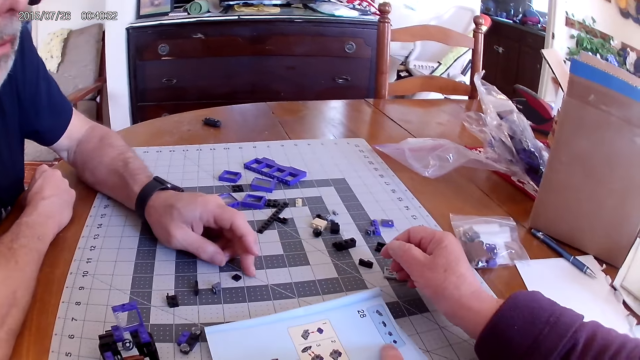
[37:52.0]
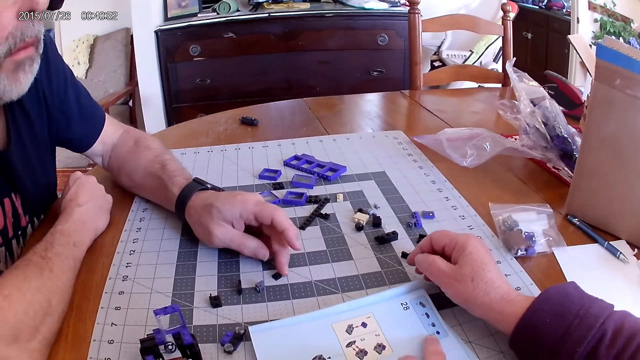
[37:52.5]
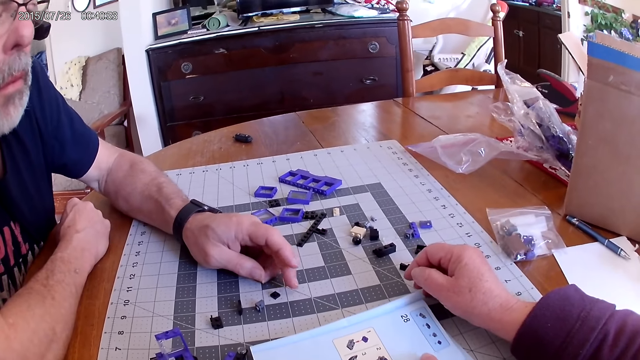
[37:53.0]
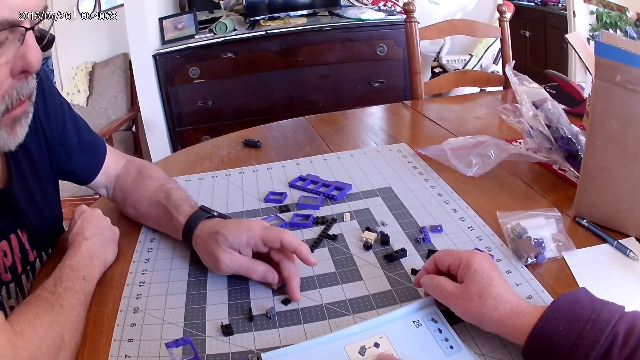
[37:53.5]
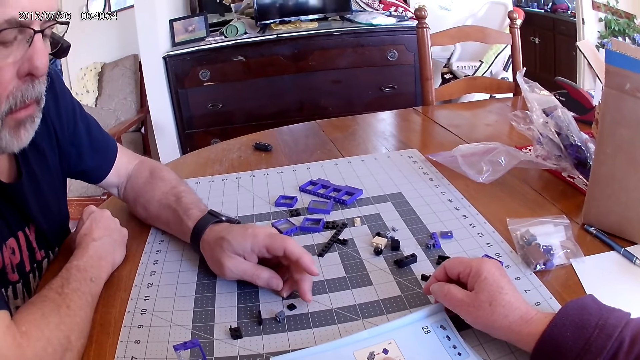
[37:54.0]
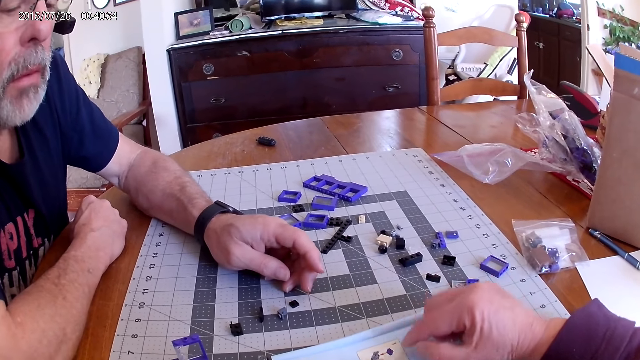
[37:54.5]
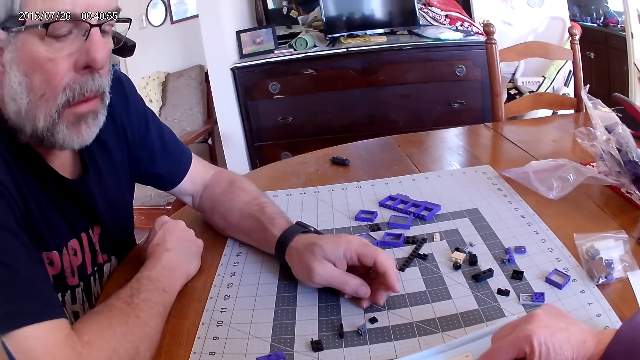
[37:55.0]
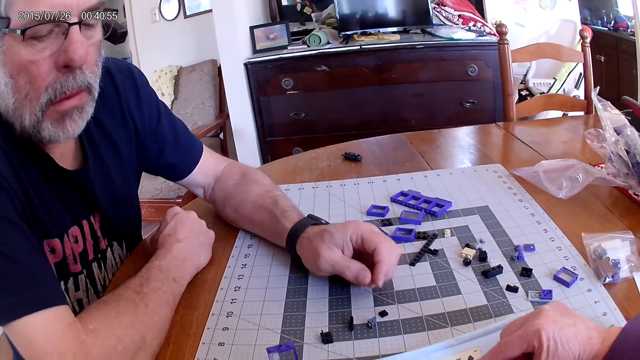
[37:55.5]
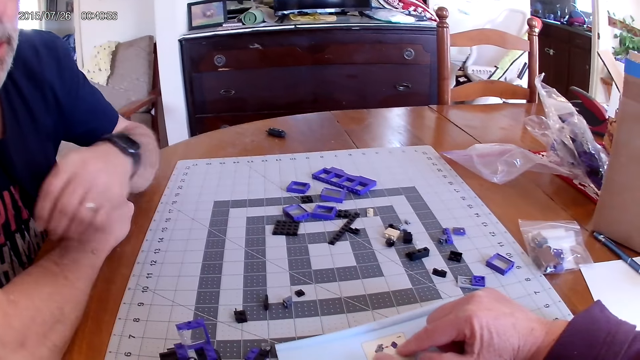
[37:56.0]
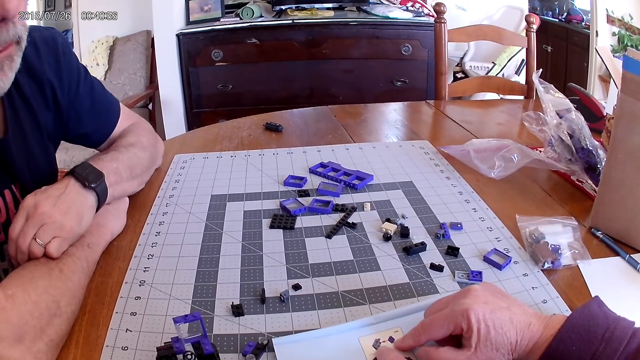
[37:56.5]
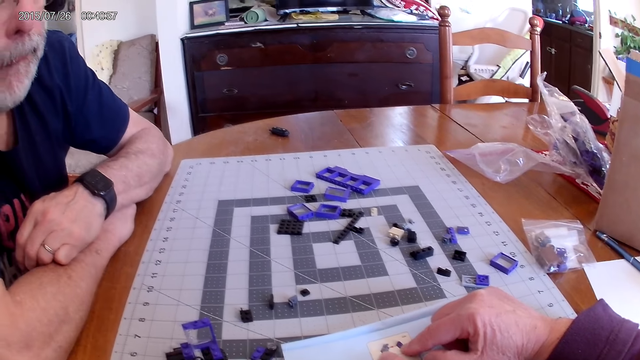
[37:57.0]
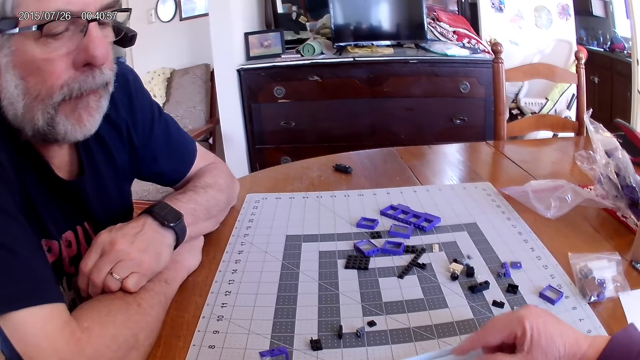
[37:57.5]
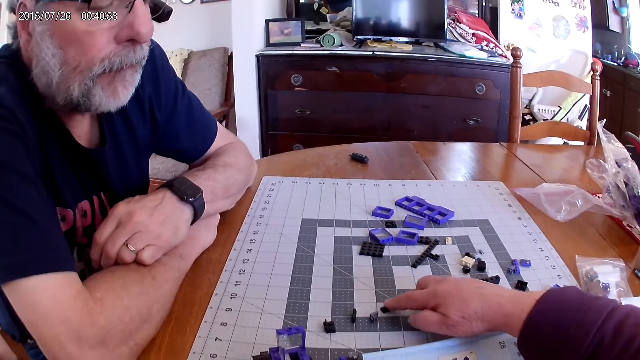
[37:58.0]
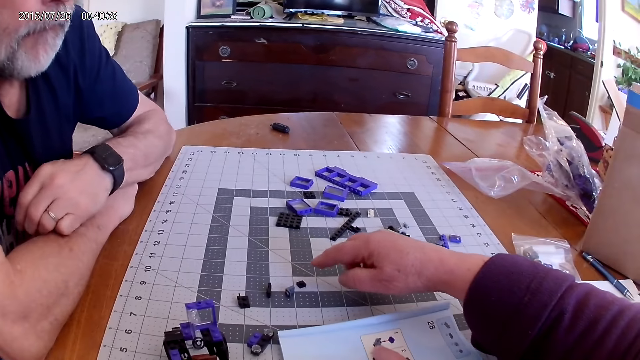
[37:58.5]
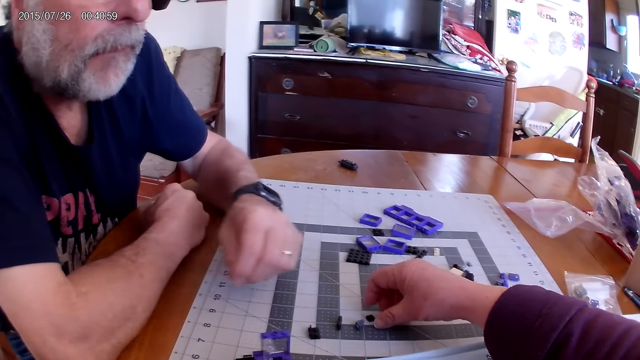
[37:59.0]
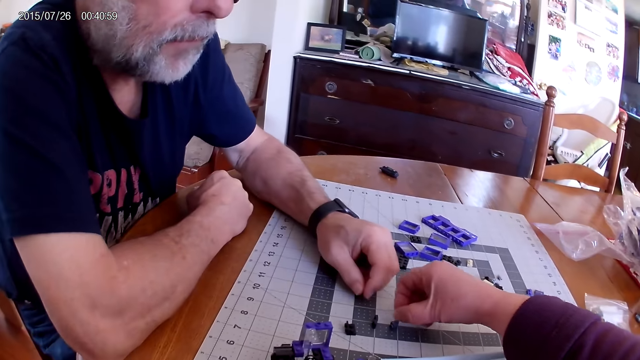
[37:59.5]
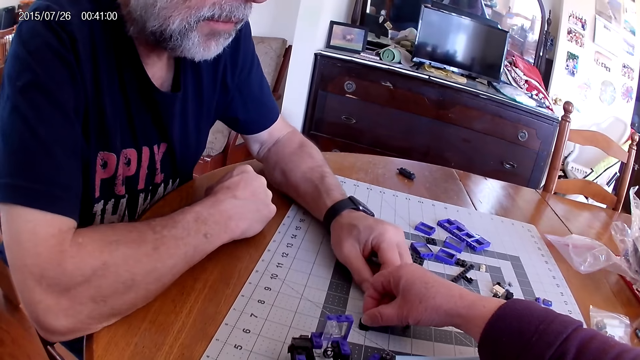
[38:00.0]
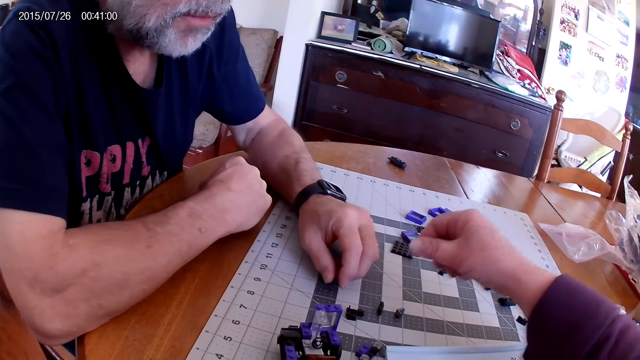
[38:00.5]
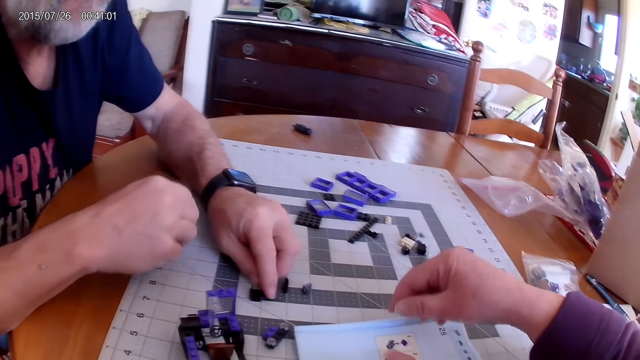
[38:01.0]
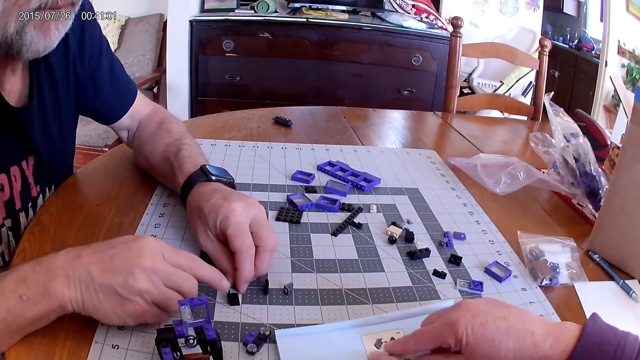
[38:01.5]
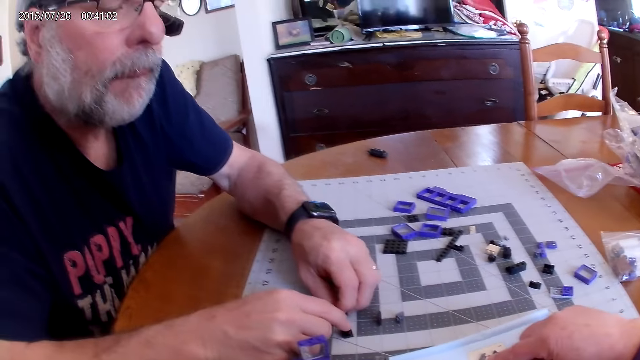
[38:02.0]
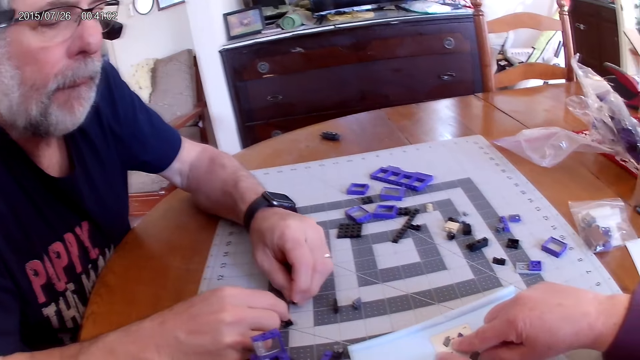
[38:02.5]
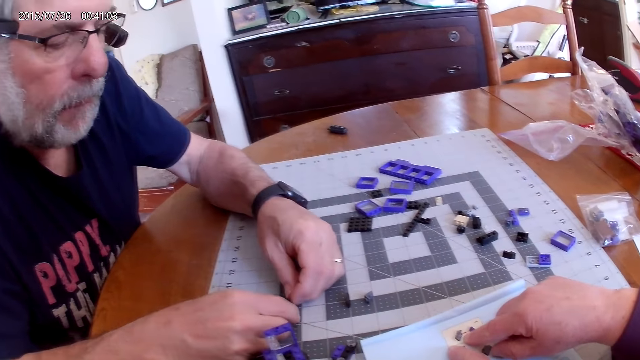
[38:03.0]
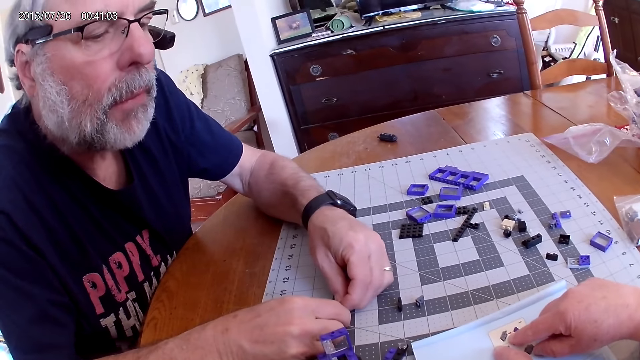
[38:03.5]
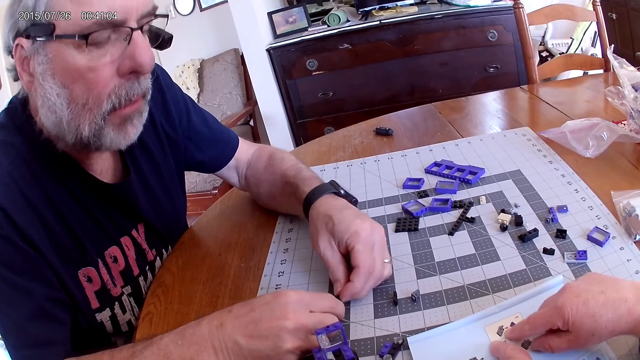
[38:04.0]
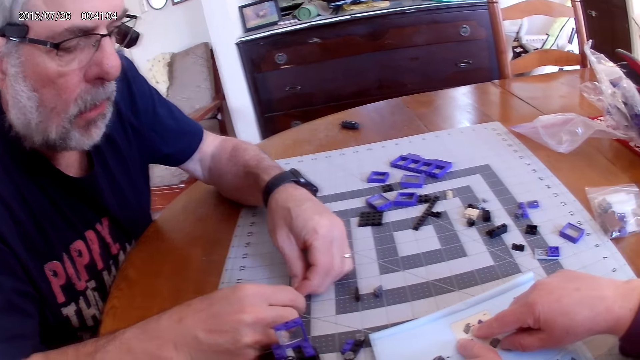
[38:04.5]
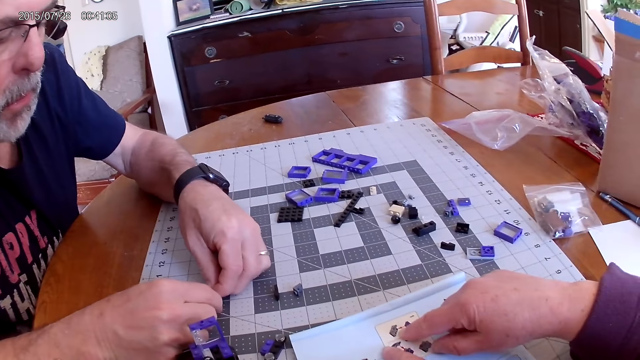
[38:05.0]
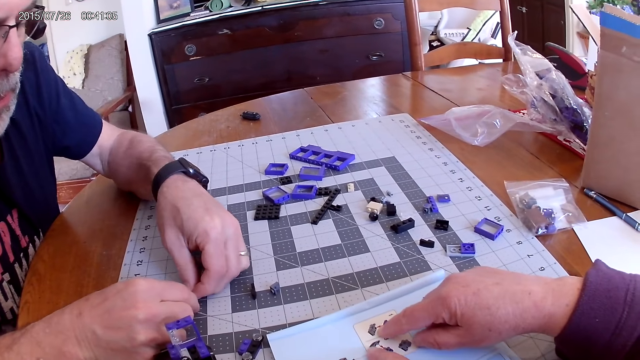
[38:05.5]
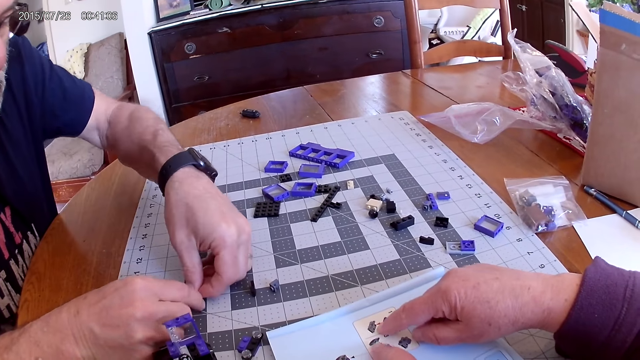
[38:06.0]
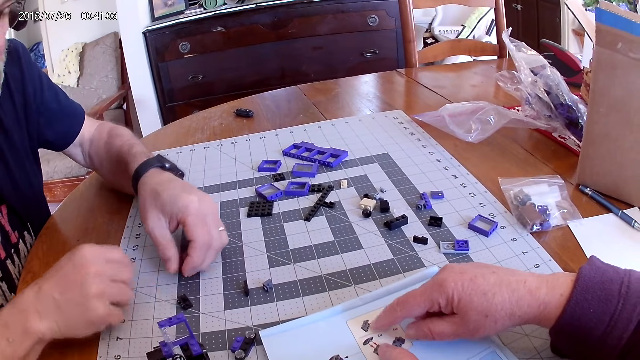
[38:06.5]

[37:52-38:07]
The camera wearer points at the instructional manual book. They move the plastic piece. They point at the instructional manual book. A man fixes the plastic pieces.

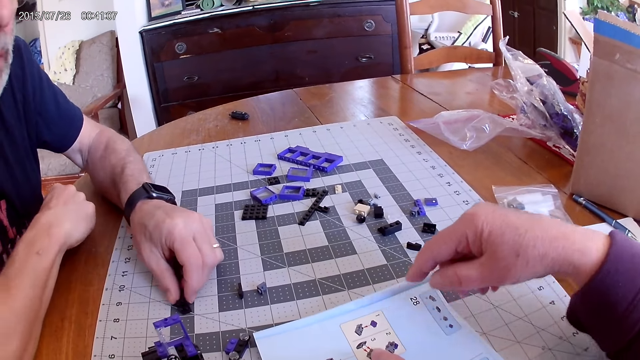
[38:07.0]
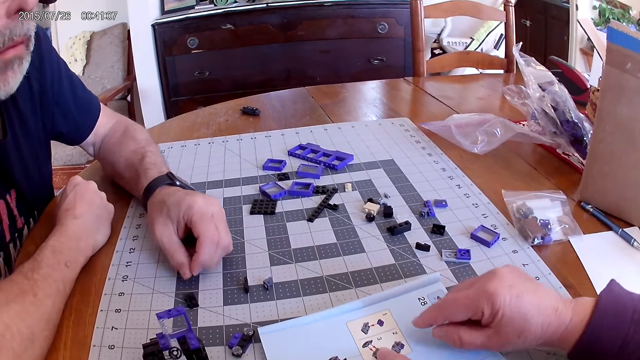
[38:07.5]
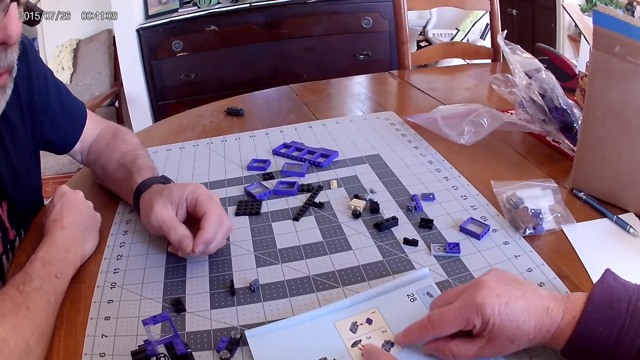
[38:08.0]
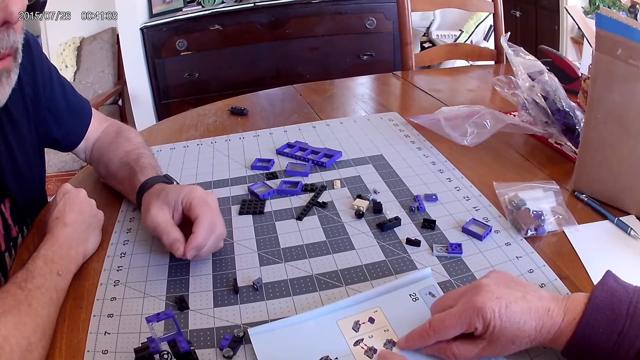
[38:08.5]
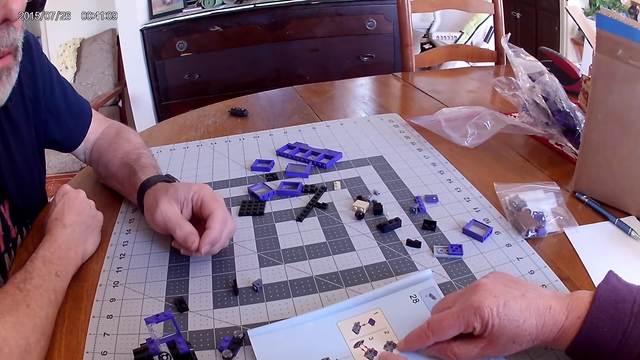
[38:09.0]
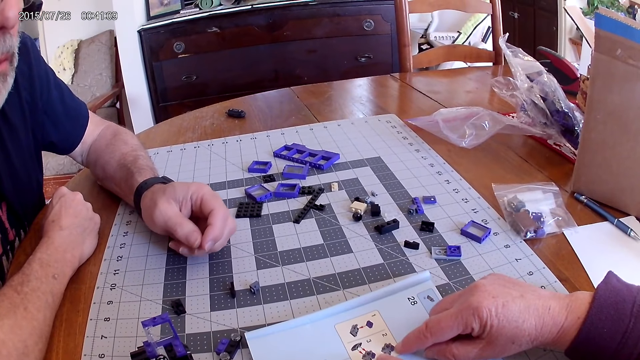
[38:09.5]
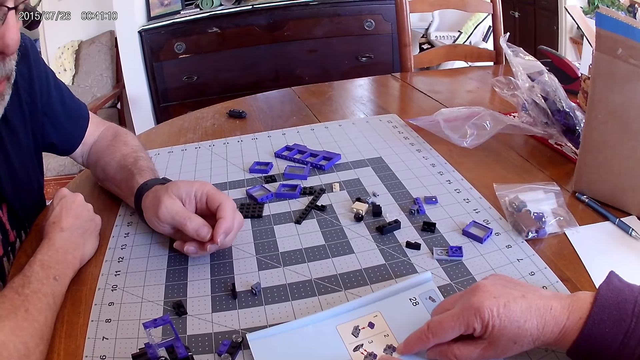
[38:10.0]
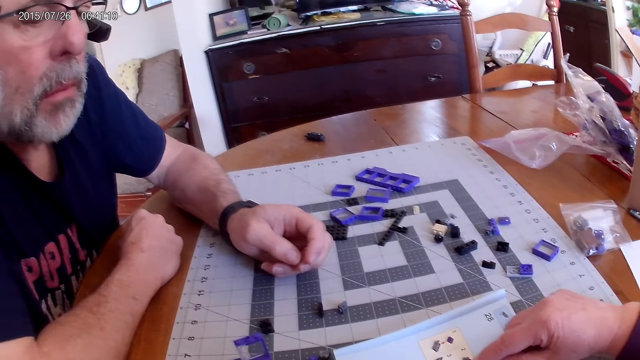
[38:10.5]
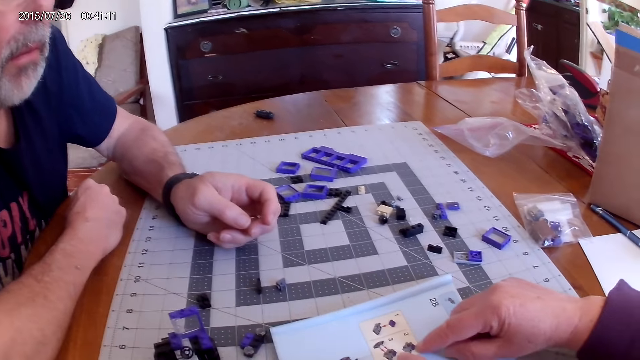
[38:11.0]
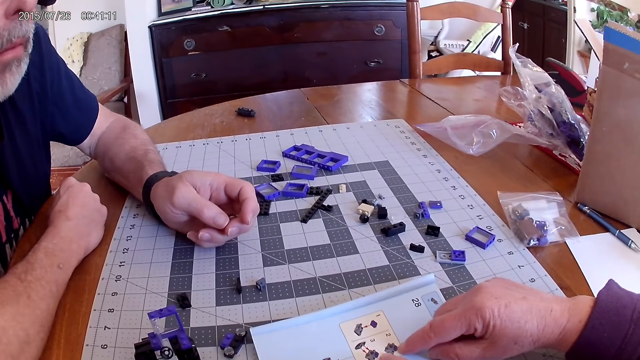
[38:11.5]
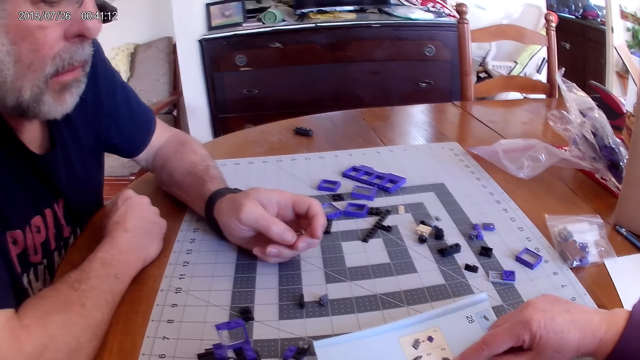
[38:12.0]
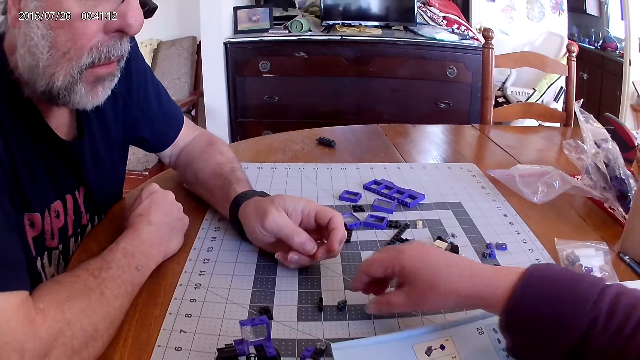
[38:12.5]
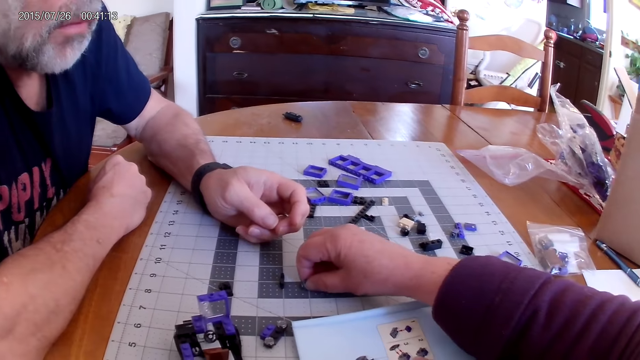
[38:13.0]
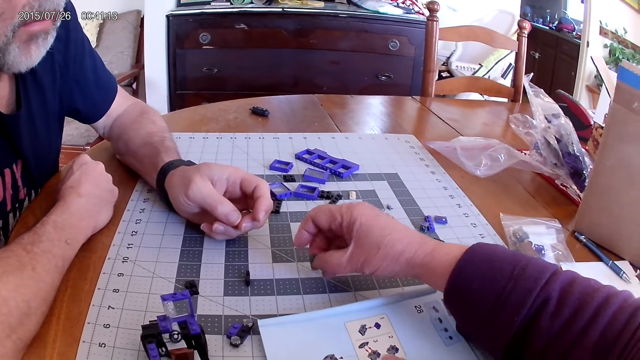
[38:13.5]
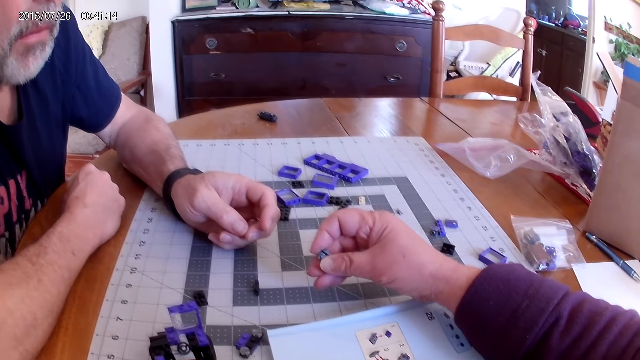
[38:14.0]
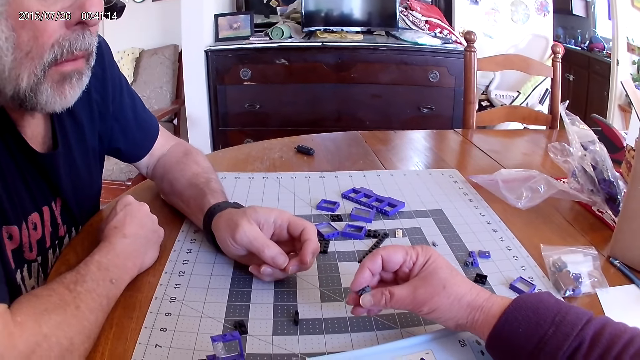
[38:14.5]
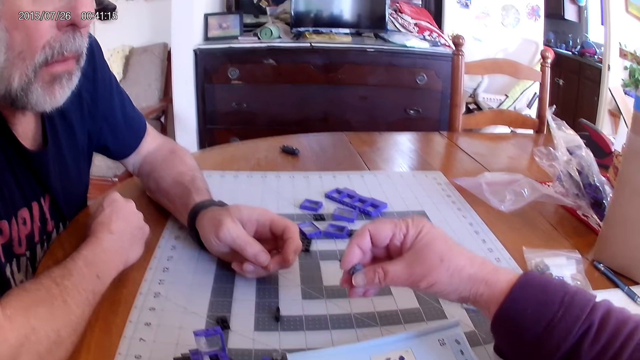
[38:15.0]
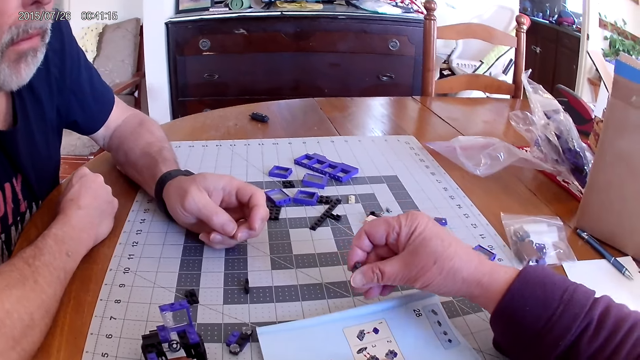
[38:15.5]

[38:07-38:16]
The camera wearer points at the instructional manual book. They pick up the plastic piece.
